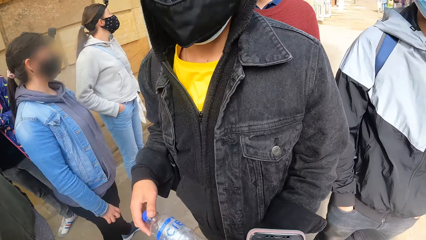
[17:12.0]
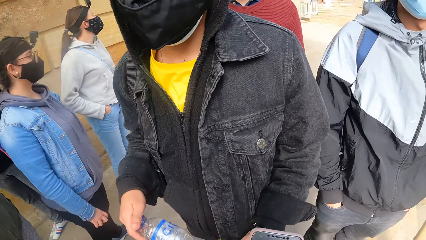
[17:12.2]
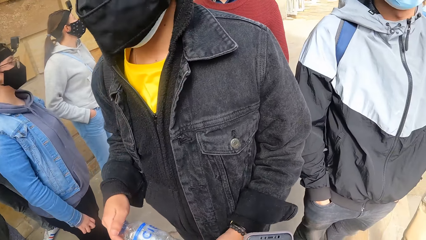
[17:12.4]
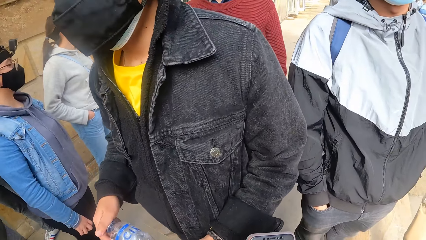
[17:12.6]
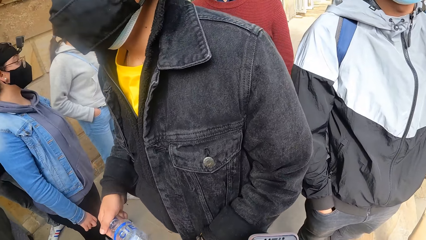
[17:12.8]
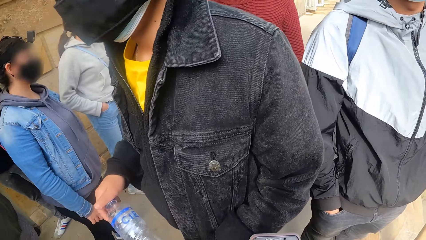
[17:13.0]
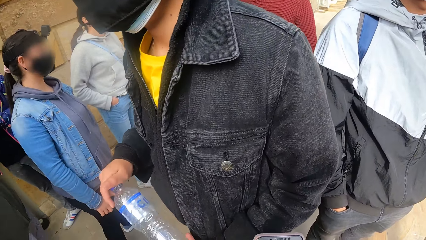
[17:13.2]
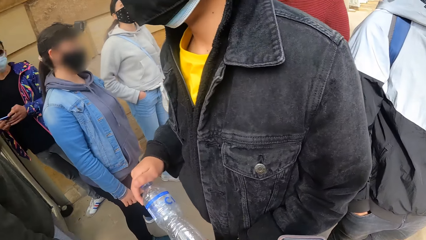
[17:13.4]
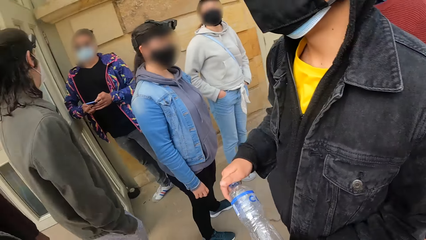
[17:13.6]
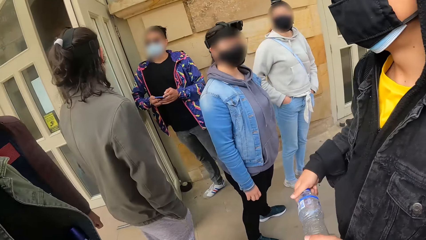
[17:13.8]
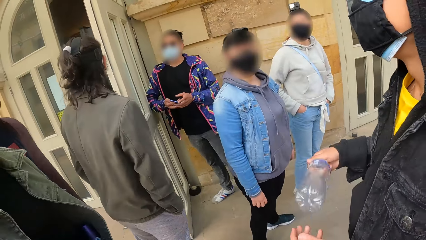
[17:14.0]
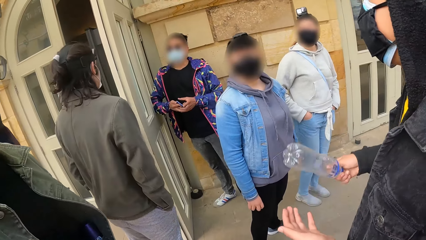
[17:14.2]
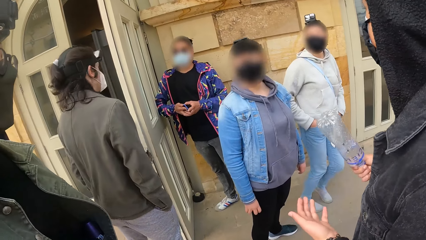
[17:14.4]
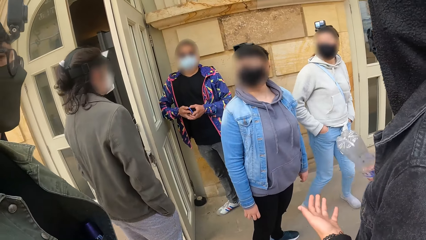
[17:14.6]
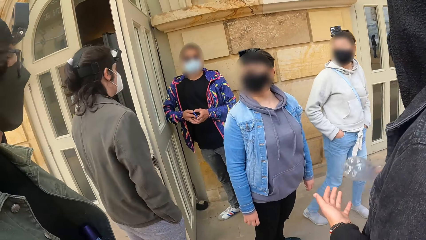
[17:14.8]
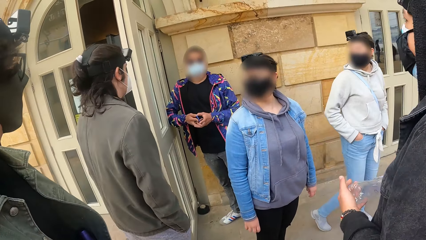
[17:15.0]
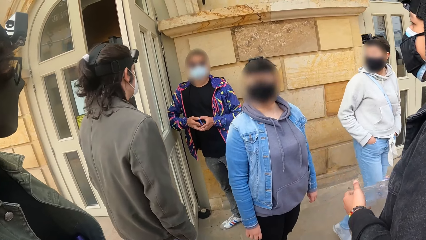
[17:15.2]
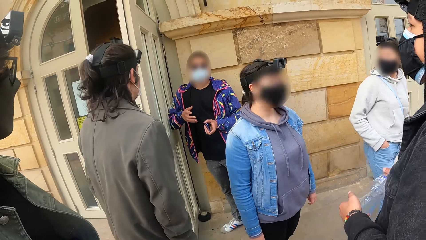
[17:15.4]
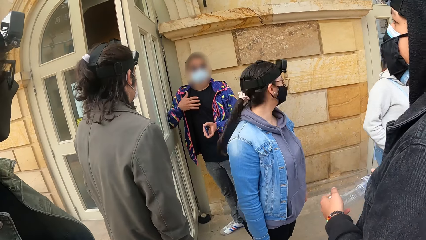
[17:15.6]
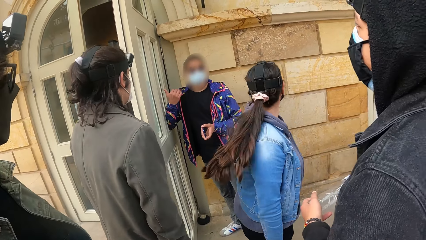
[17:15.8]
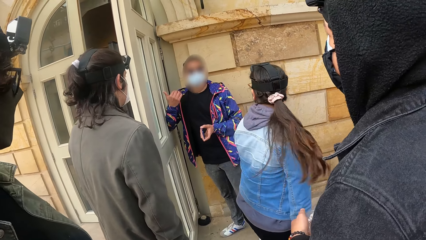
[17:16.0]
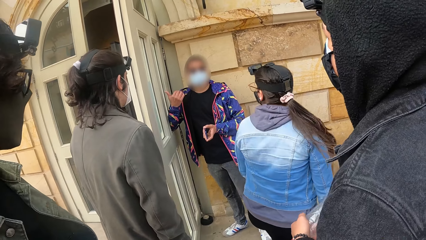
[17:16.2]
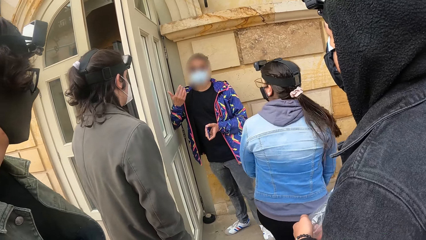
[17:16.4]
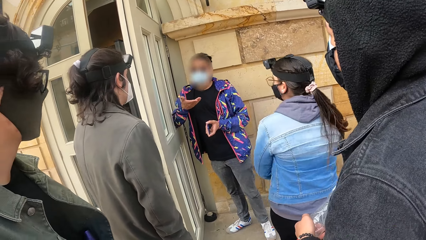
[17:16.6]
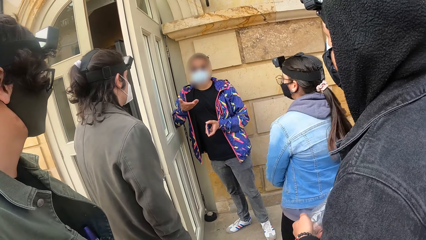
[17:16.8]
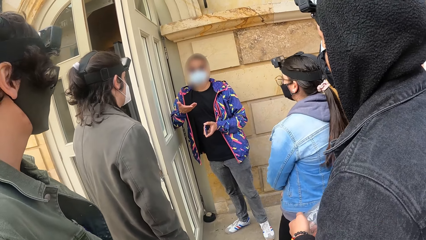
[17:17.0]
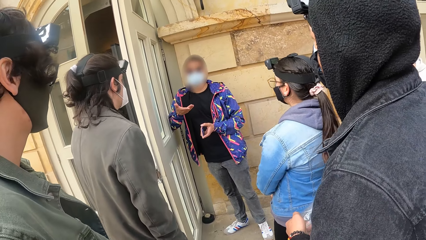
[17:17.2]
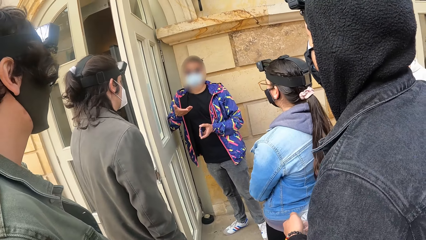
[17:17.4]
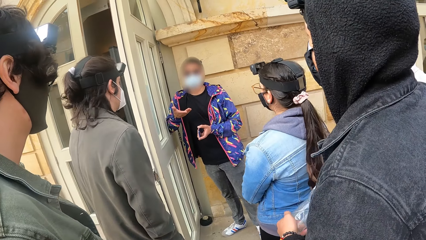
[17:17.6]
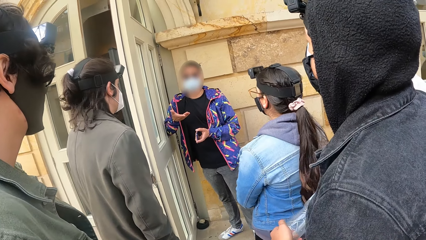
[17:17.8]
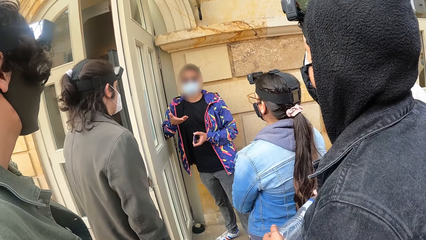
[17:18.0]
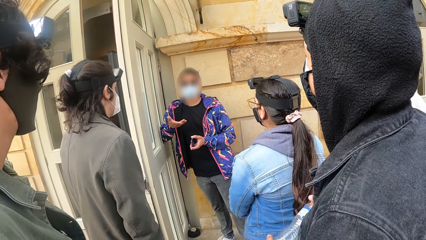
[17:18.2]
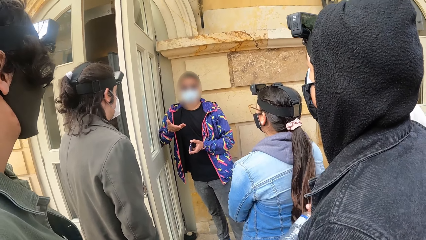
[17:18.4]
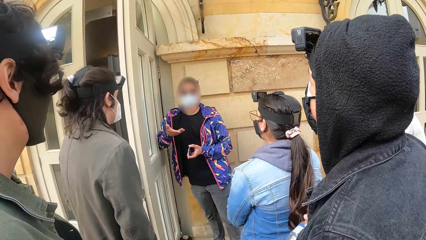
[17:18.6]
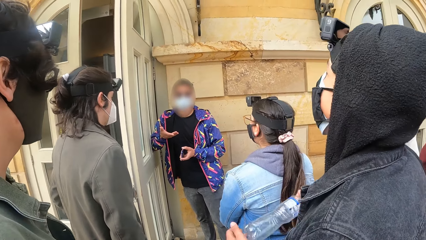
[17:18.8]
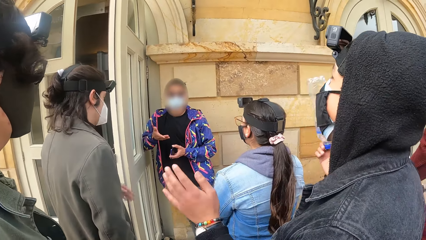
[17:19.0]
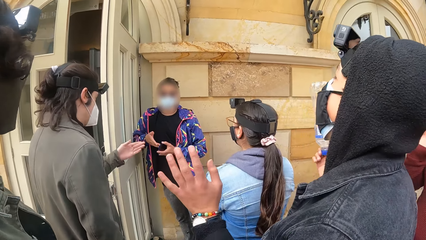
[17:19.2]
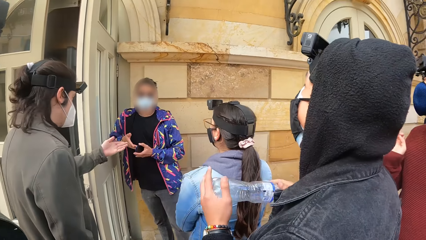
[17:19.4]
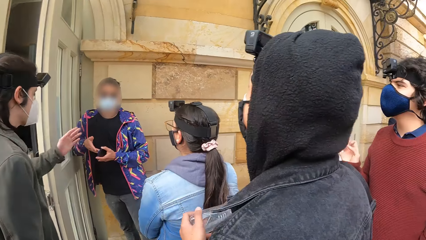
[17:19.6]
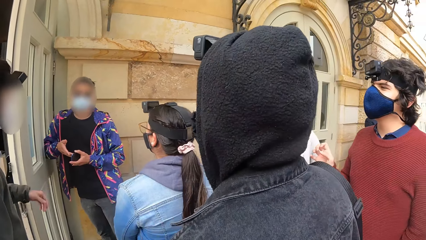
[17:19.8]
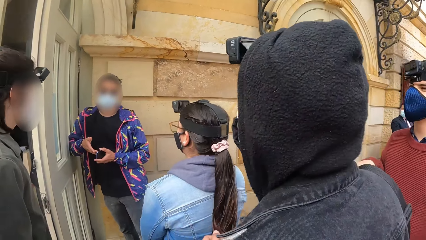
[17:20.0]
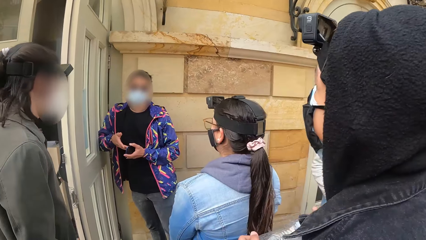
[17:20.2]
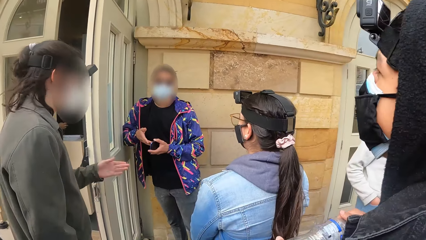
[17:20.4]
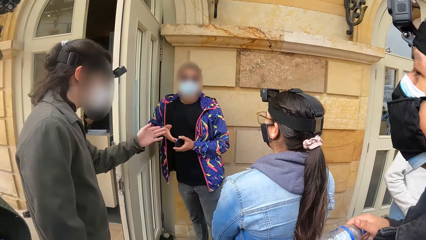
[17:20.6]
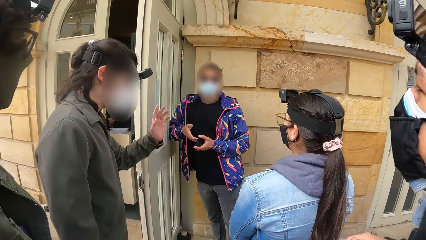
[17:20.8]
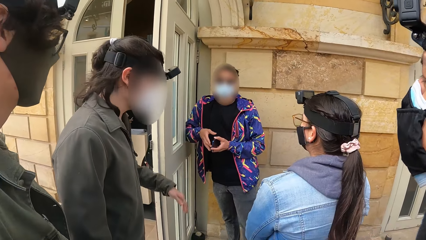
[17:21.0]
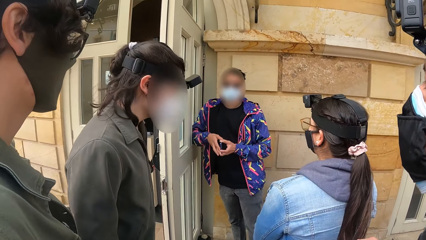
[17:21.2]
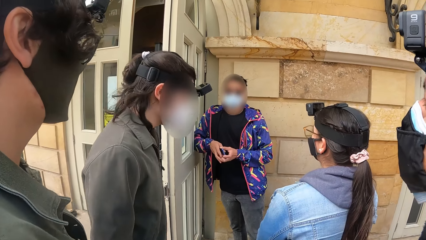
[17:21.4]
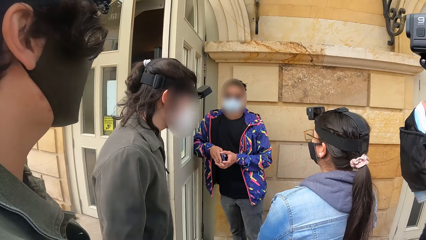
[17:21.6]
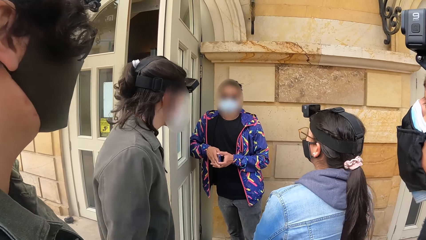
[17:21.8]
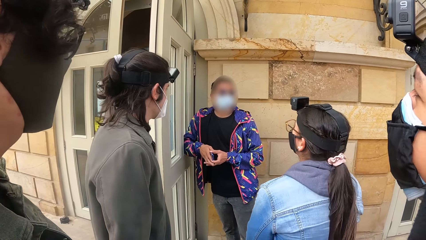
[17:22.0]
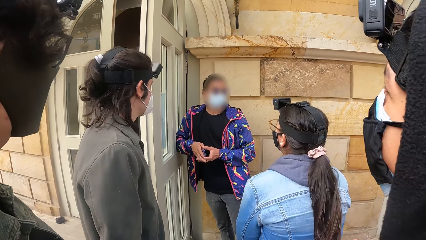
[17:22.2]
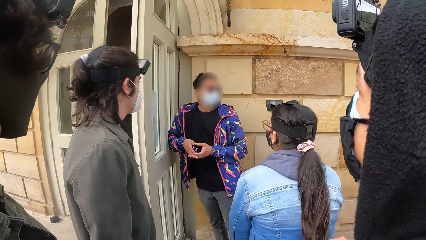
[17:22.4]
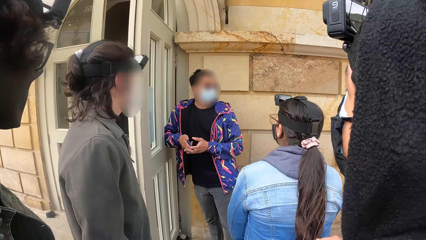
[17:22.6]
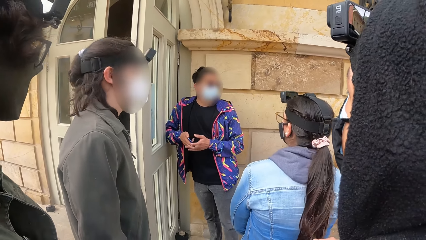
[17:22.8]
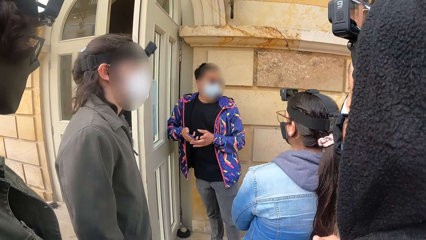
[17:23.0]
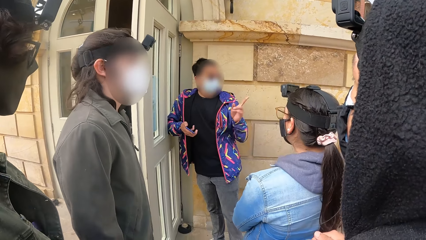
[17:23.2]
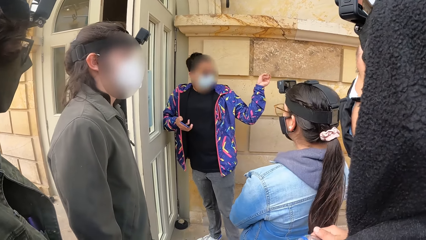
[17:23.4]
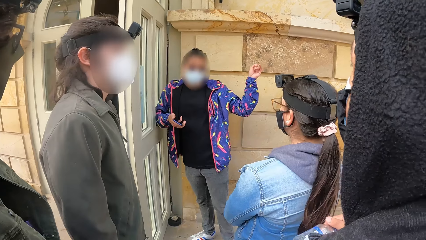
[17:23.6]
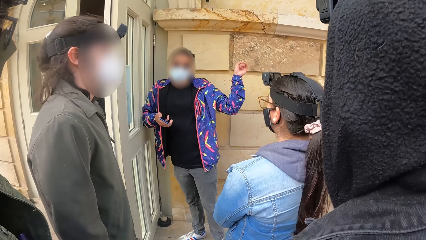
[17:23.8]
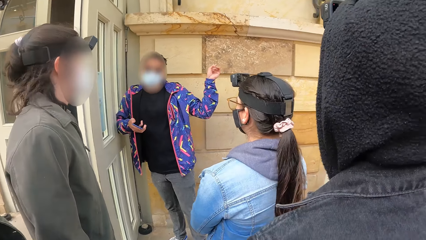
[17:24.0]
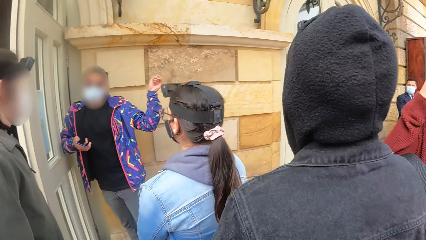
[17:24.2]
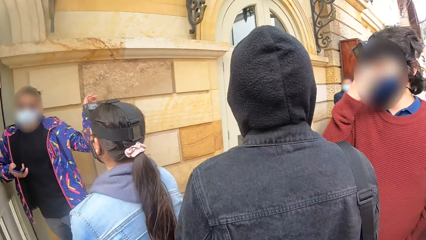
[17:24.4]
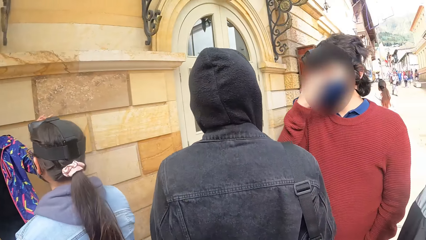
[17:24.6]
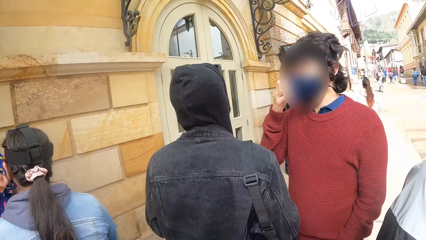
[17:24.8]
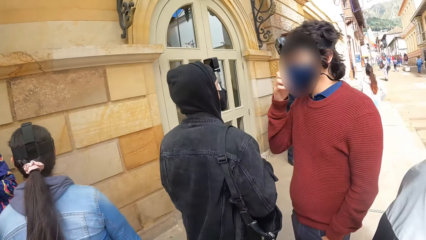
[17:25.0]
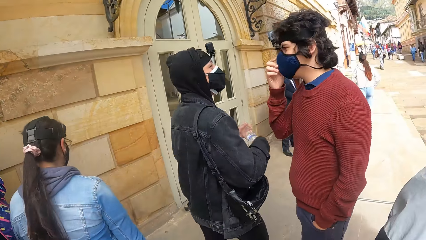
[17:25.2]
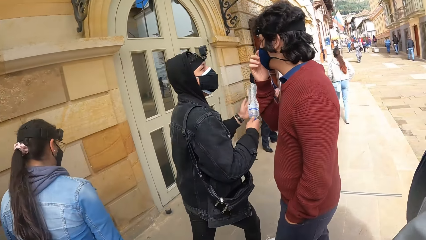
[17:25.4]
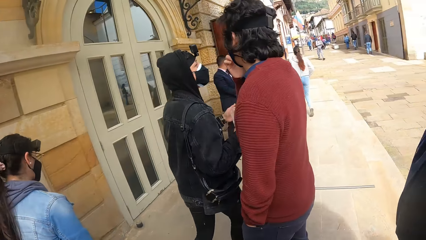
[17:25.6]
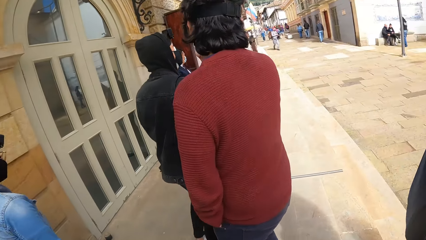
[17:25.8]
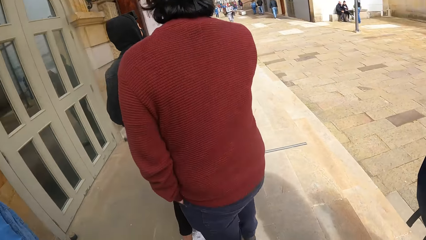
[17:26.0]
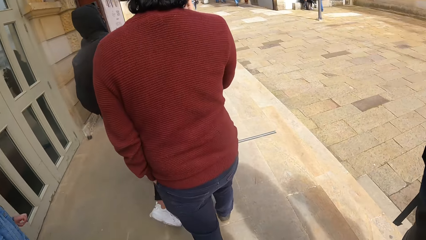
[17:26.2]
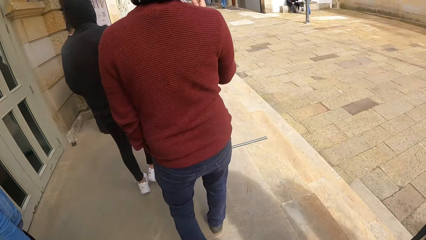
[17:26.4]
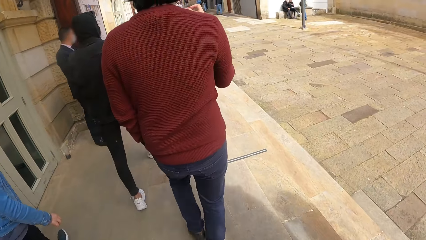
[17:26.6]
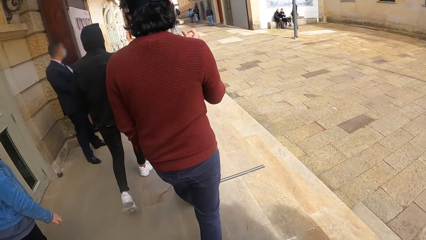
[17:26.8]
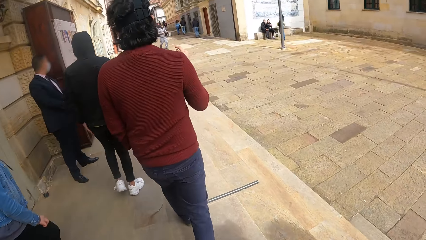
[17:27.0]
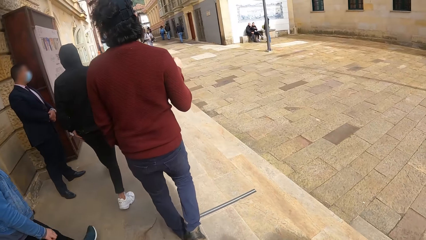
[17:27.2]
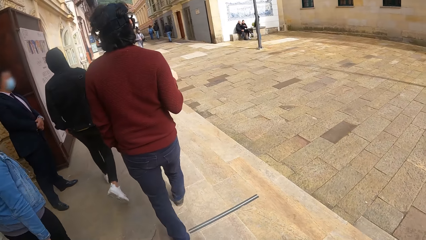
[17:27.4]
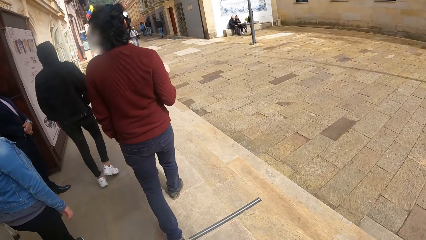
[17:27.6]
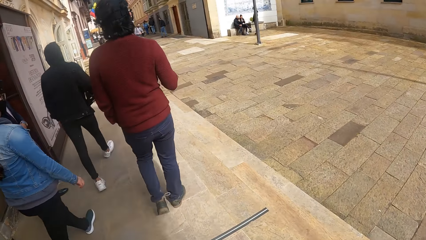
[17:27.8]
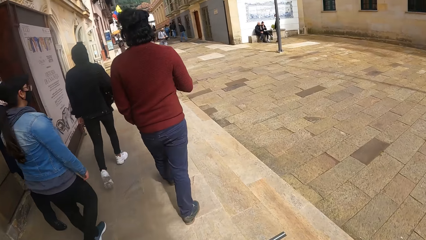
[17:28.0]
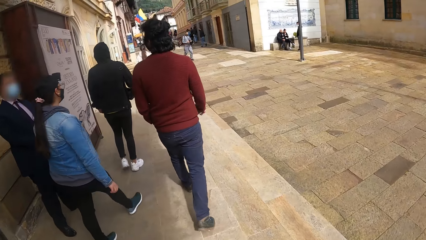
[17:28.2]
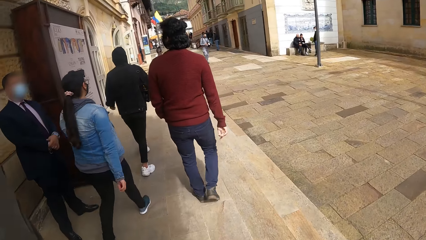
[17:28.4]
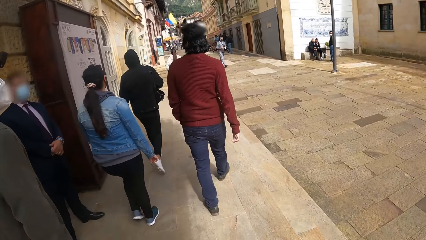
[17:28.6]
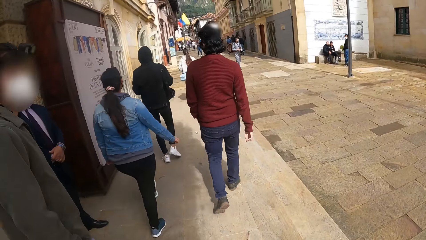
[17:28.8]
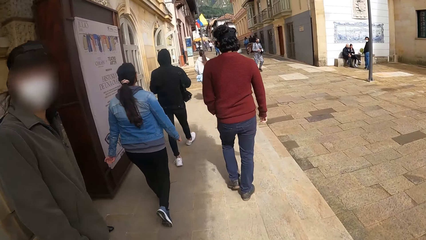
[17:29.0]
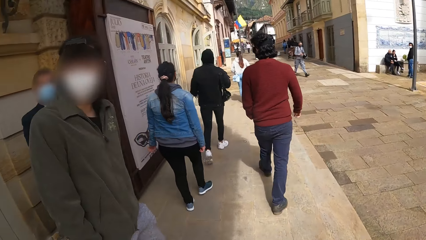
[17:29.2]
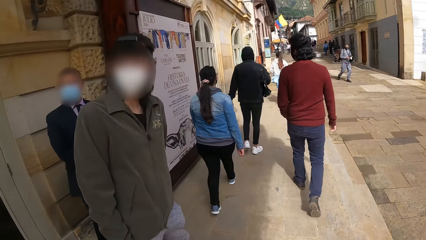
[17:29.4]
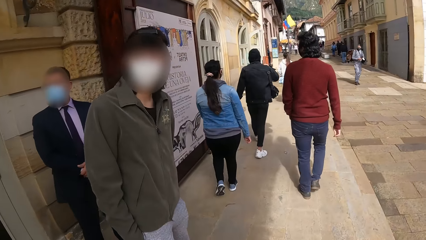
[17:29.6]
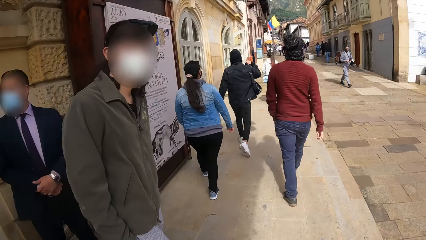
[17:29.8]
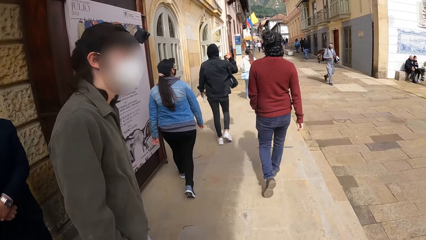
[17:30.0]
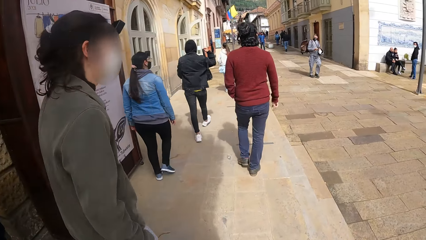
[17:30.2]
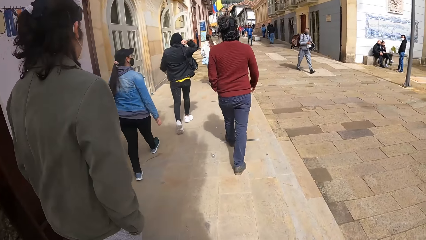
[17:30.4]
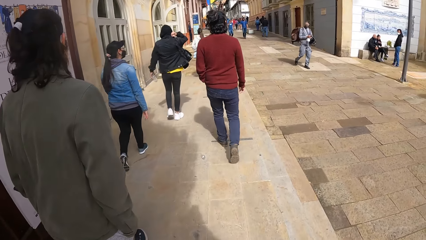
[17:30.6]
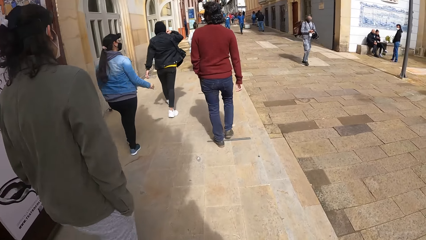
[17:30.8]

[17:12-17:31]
The man hits the bottle in his right hand on his left hand. Another man interacts with the group of people. The camera wearer looks at a man. The man points a finger. The camera wearer walks on the sidewalk into a museum with the group of people.
